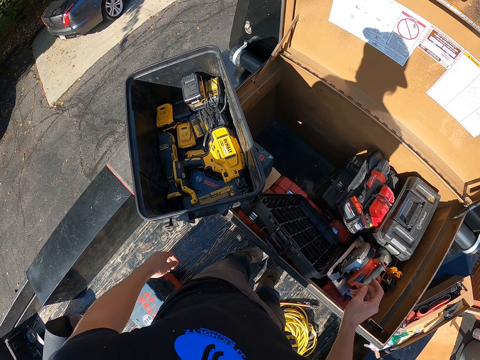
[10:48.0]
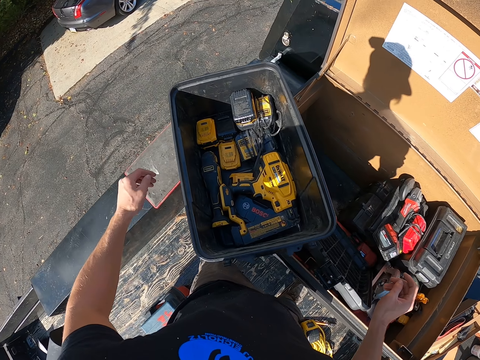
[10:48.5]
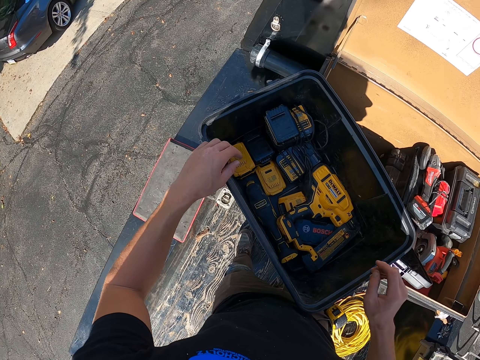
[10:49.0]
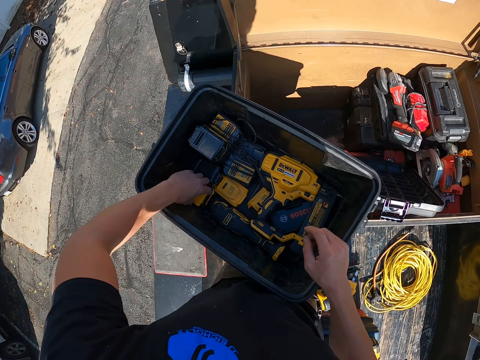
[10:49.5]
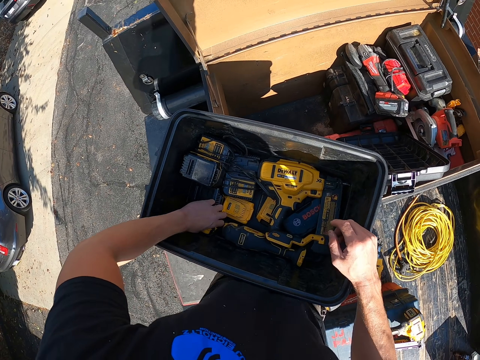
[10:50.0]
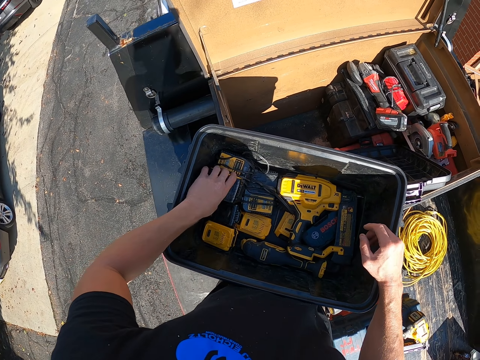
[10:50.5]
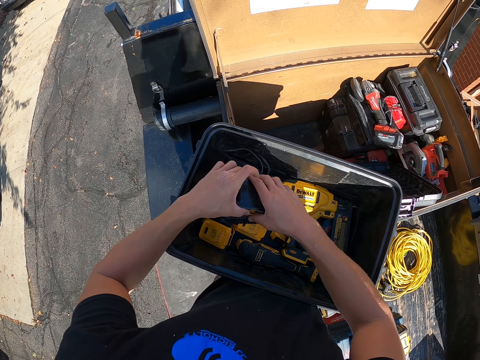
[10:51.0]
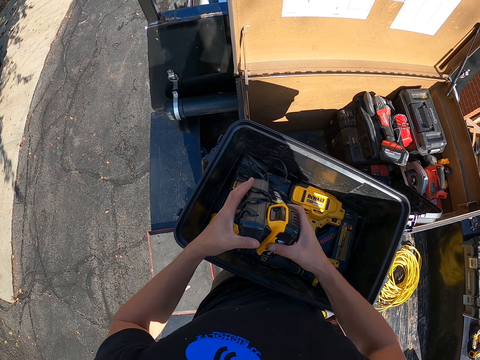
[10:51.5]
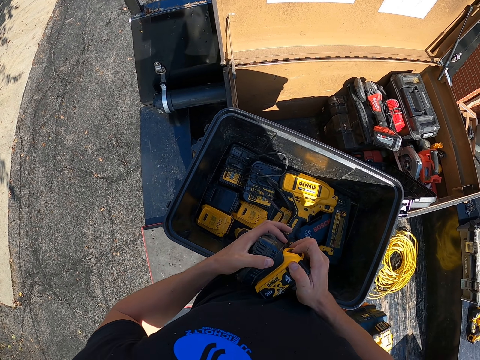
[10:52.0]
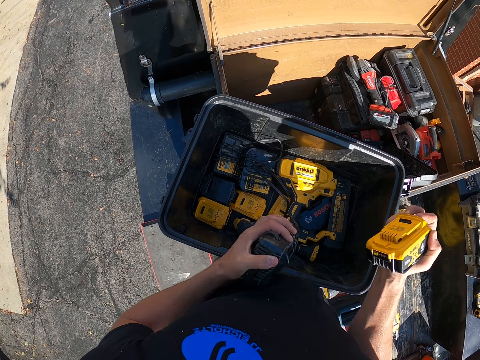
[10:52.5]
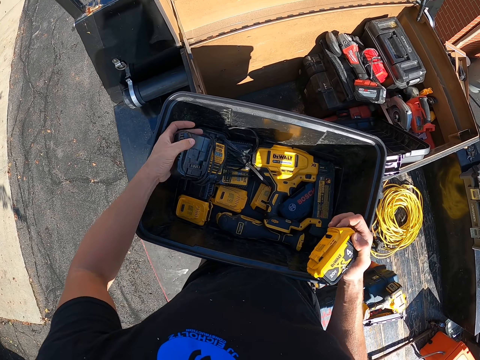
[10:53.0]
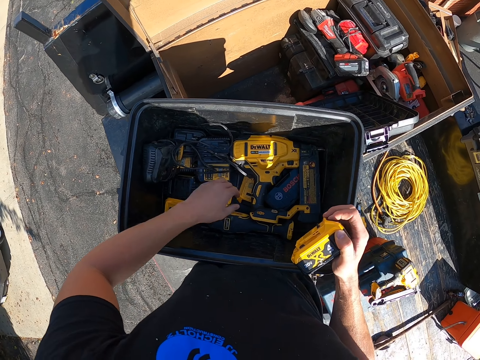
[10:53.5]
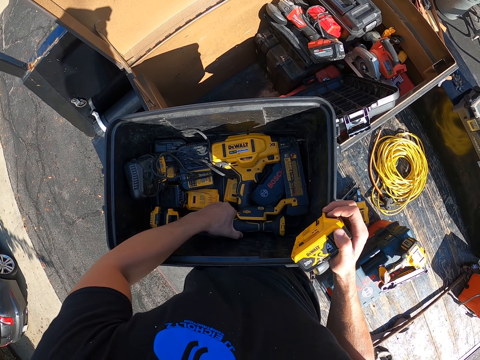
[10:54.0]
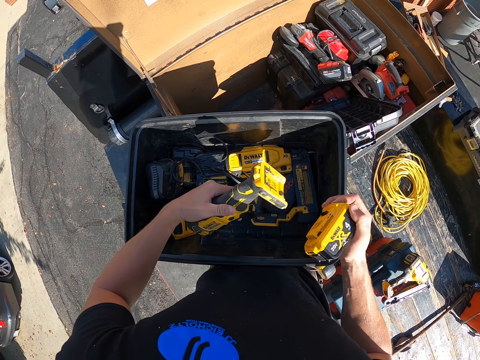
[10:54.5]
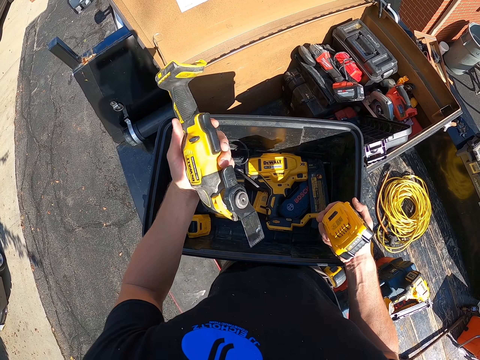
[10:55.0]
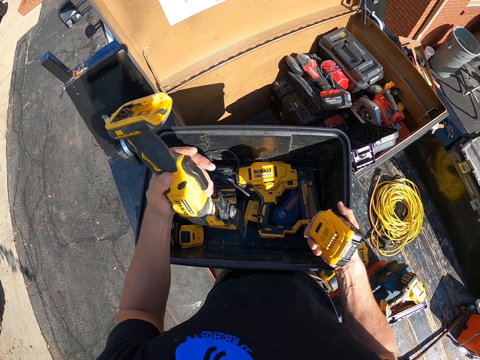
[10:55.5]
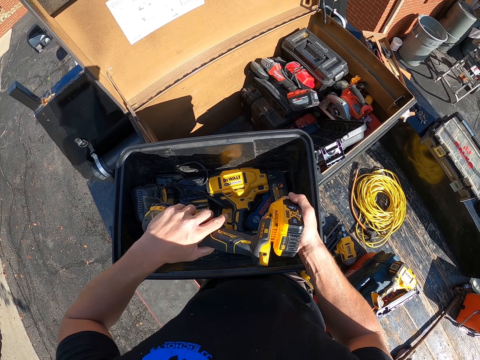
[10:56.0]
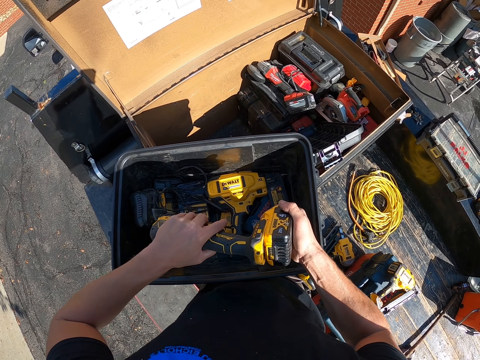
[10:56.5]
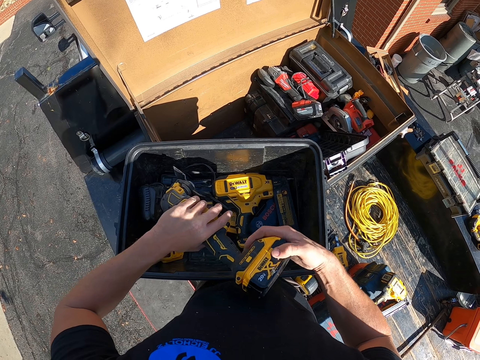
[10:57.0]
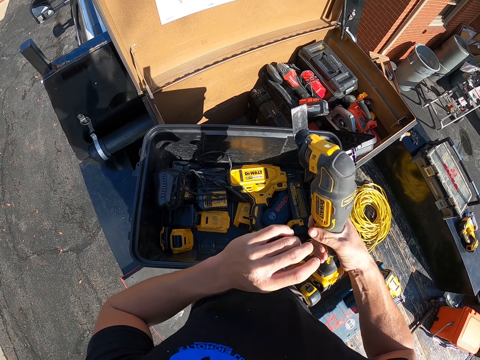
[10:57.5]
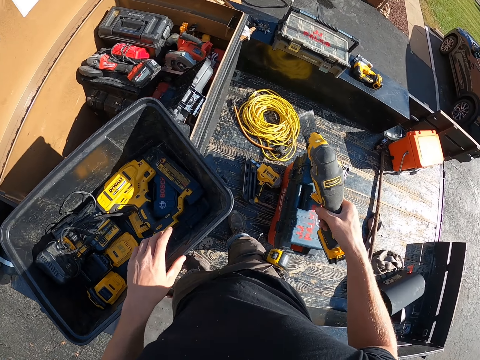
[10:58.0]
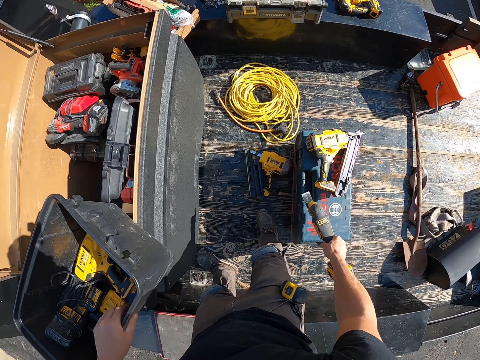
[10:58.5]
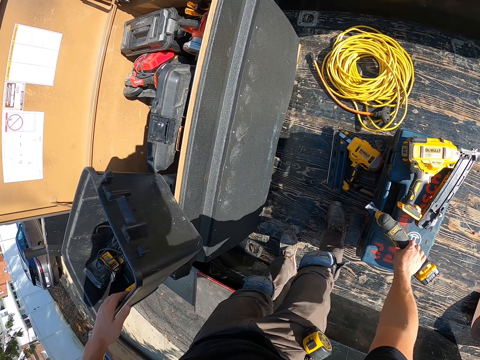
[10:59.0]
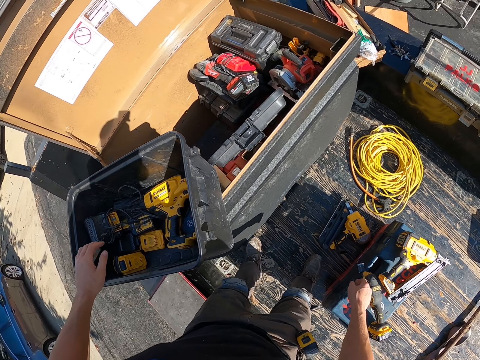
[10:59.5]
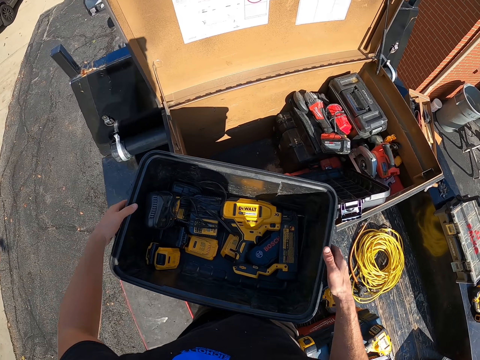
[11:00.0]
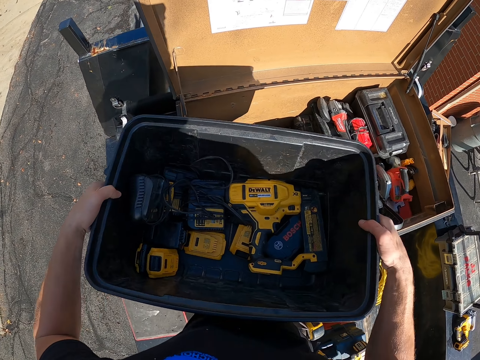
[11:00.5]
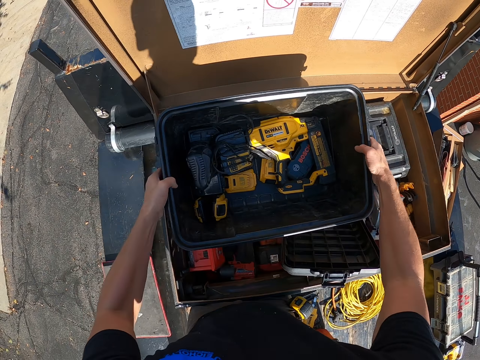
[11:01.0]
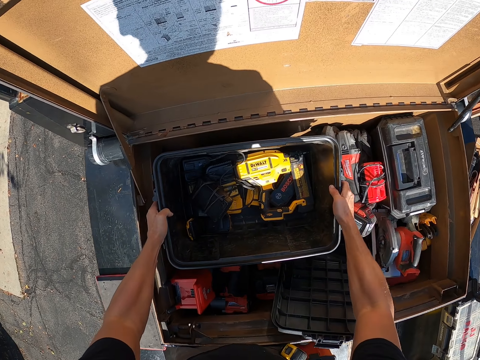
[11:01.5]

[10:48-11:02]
The camera wearer touches the battery with the left hand. They pick the converter with the left hand, pass the converter to the right hand, remove the battery from the converter and put the converter on the box with the left hand. They pick the drill with the left hand and look at the drill. They fix the battery on the drill, put the drill on the box and pick the box with the hands.

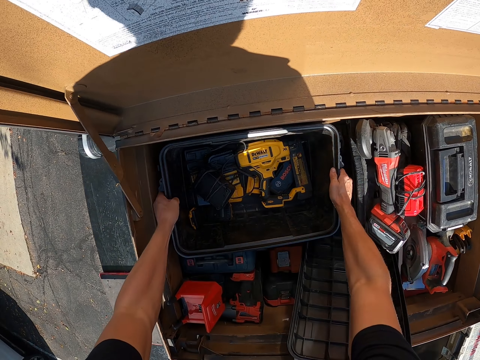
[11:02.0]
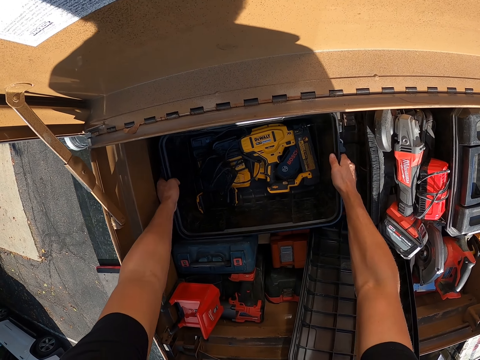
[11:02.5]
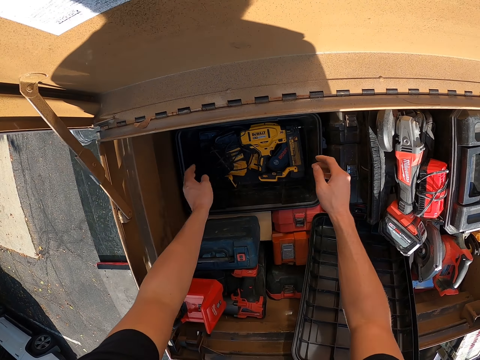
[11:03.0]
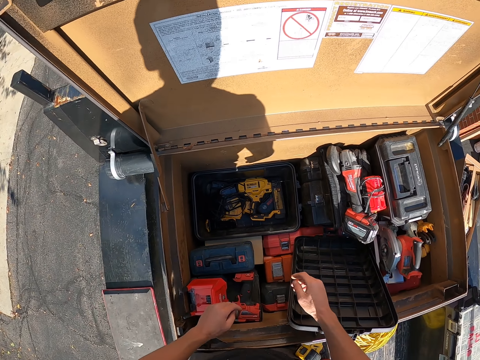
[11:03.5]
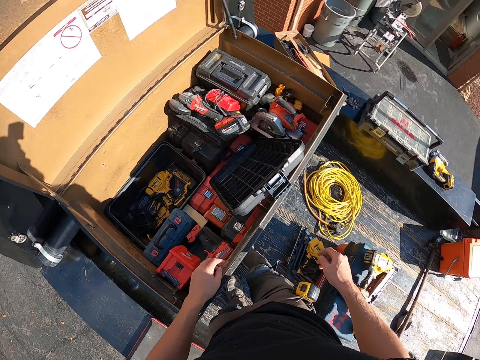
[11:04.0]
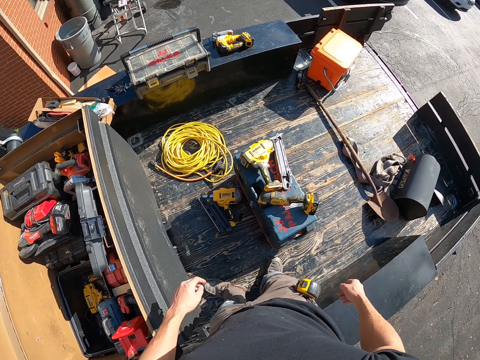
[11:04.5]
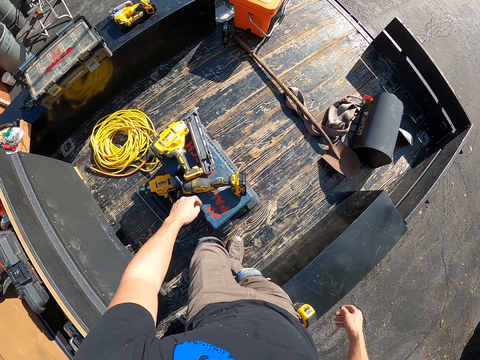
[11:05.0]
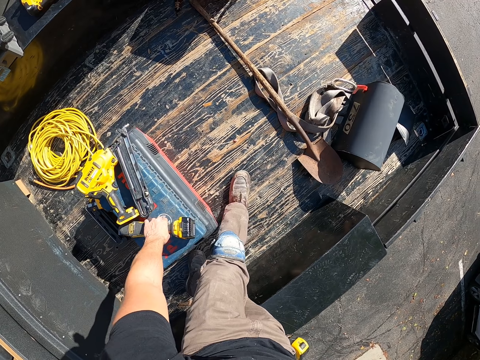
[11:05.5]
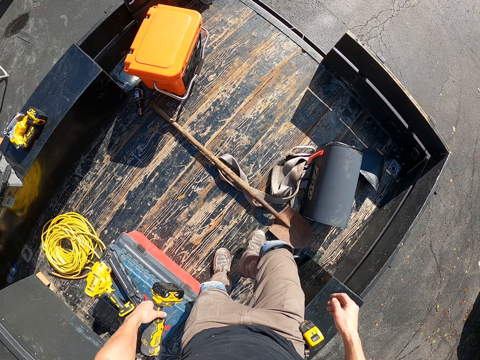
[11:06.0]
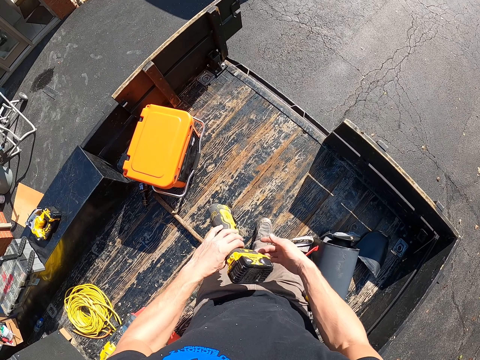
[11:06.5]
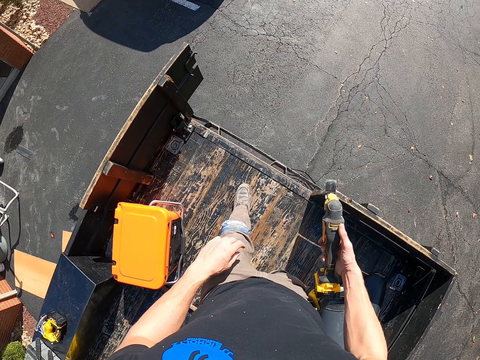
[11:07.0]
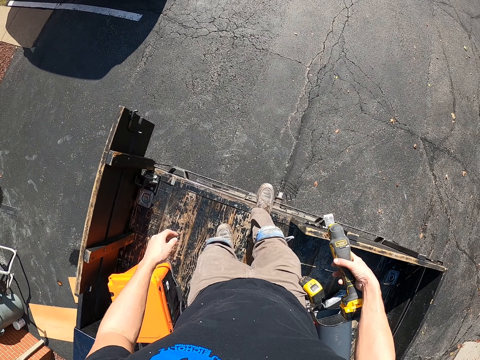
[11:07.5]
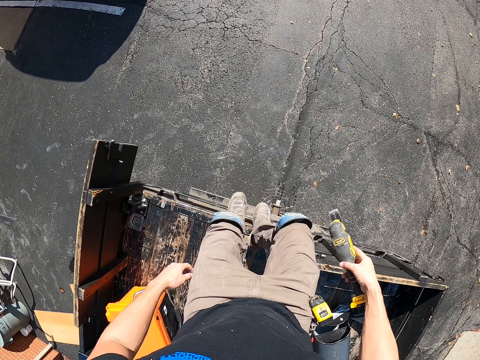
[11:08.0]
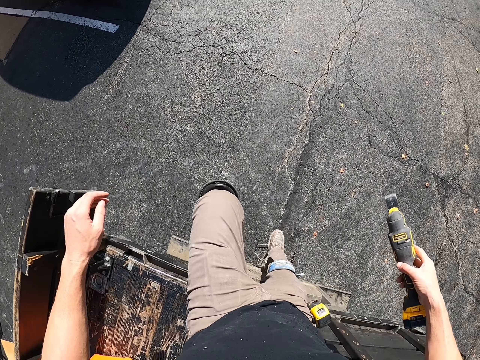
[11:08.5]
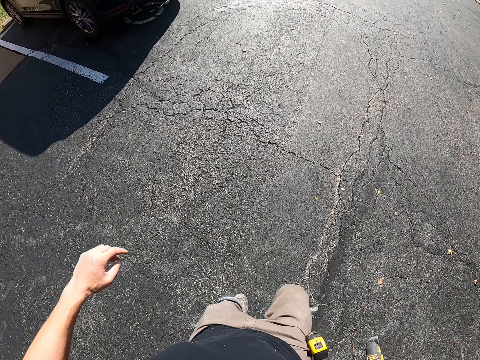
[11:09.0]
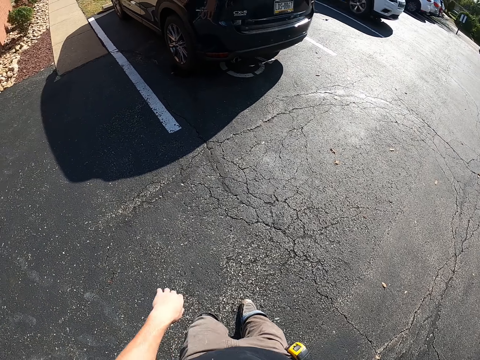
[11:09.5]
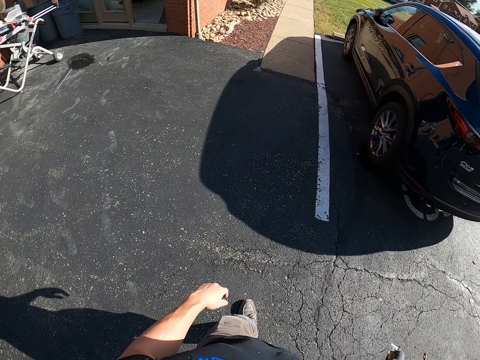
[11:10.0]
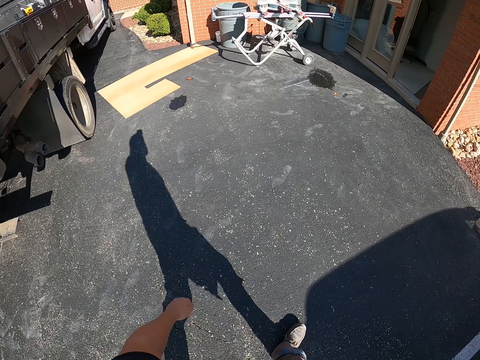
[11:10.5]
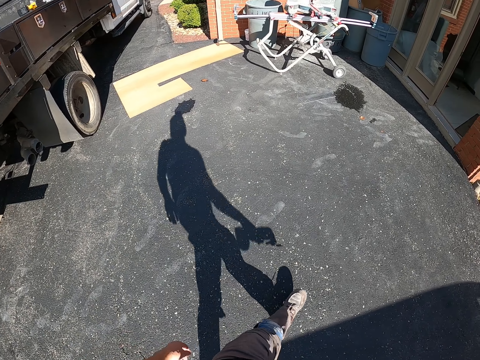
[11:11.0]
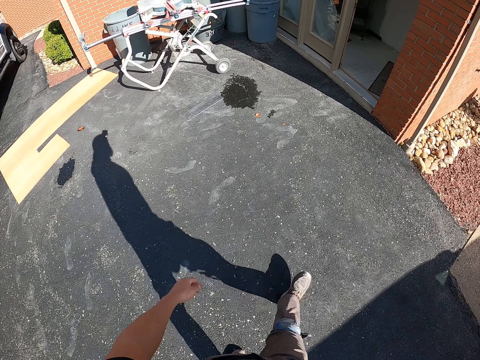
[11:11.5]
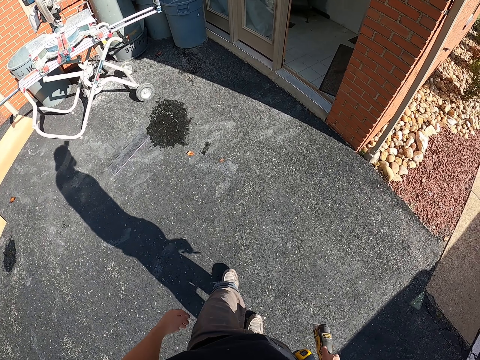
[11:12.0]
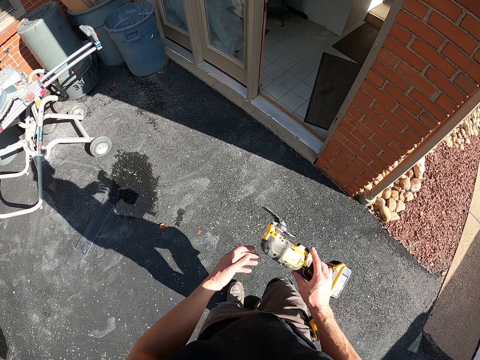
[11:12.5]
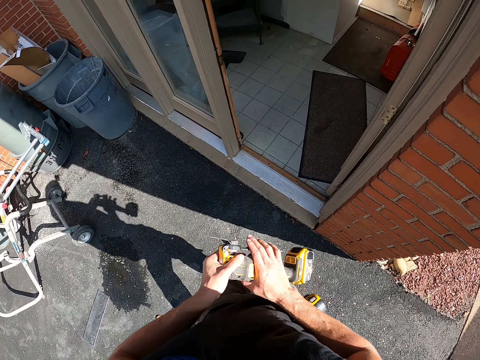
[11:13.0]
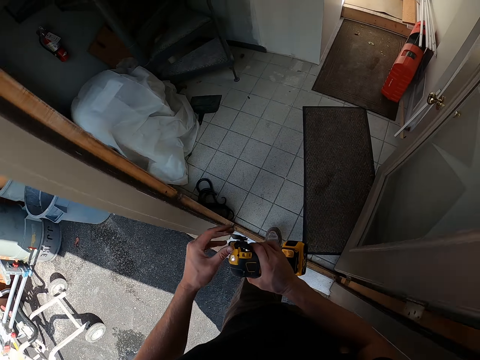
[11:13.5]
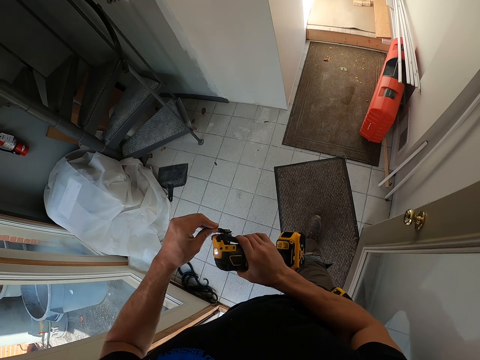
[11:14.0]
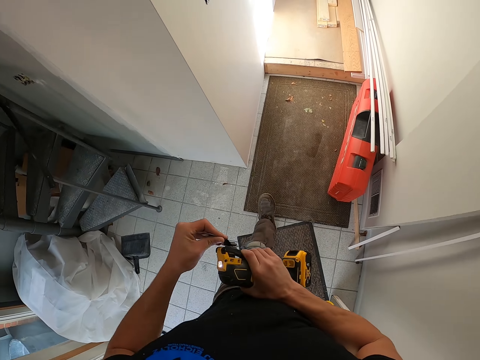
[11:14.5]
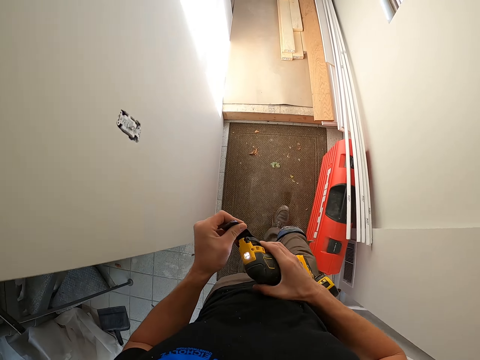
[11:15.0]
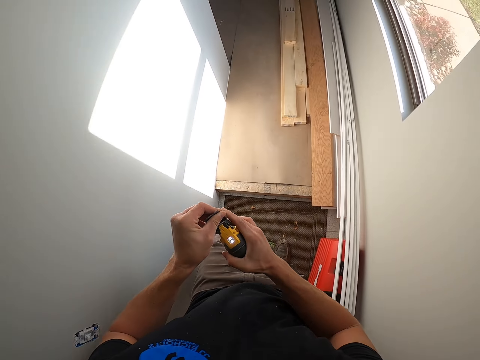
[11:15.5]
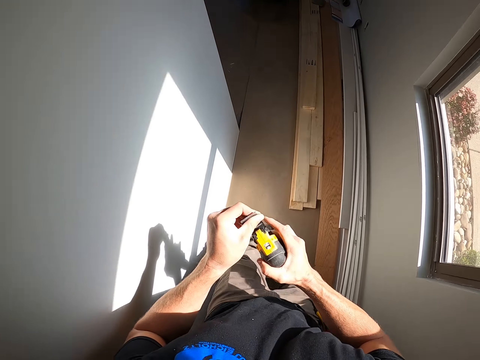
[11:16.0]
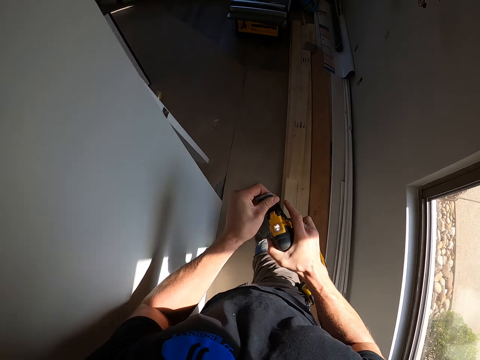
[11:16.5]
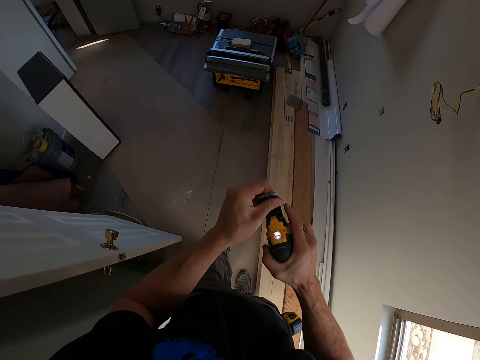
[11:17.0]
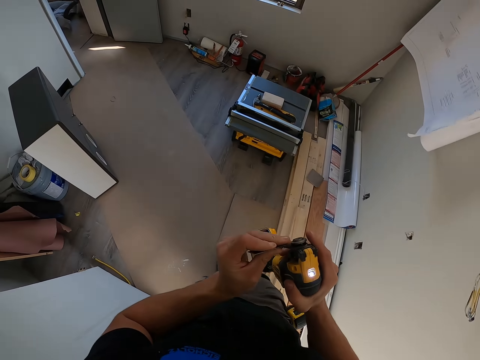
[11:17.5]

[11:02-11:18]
The camera wearer returns something to the tool box. They drop the box with hands. They turn around. They pick the cut-out tool with the left hand. They pass the cut-out tool to the right hand. They walk around. They jump from the lorry. They turn around. They walk around. They adjust the cut-out tool with hands.
